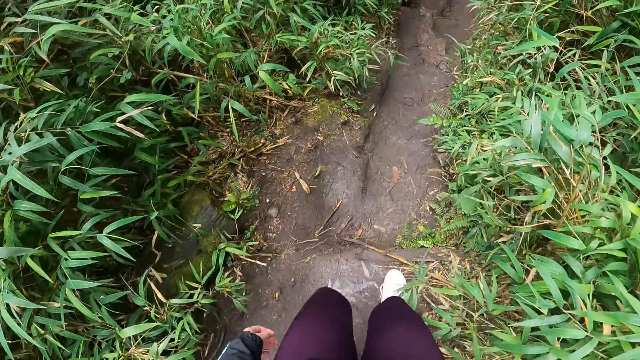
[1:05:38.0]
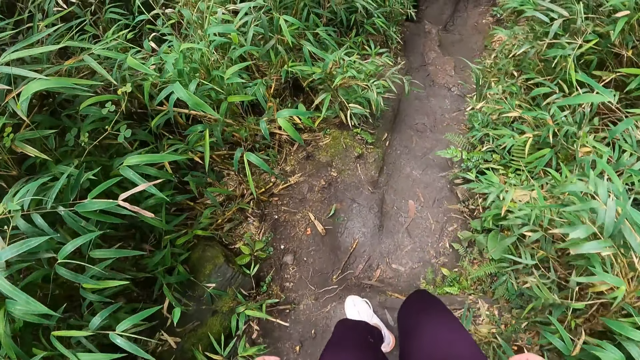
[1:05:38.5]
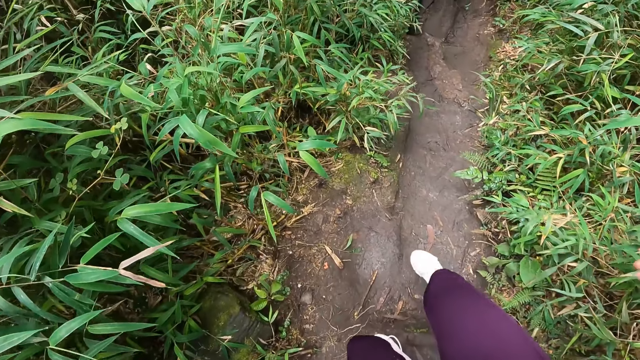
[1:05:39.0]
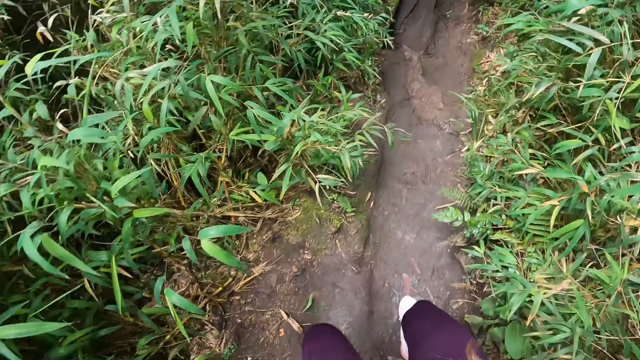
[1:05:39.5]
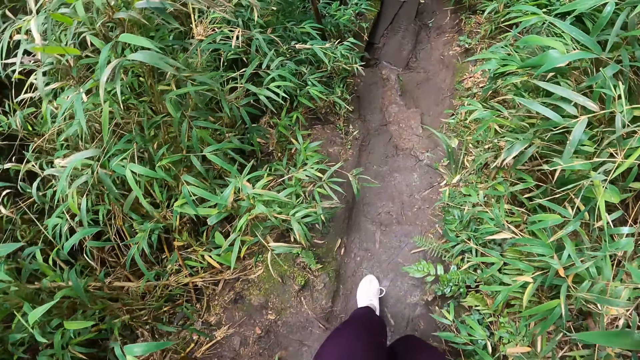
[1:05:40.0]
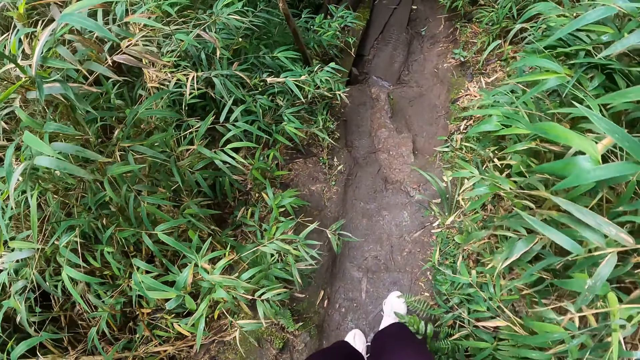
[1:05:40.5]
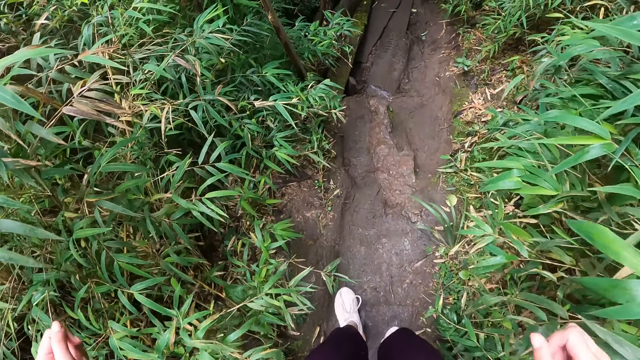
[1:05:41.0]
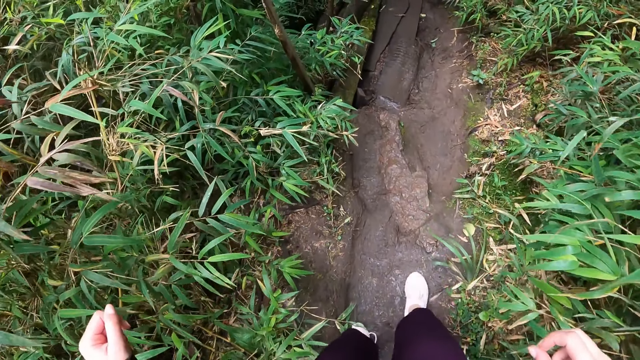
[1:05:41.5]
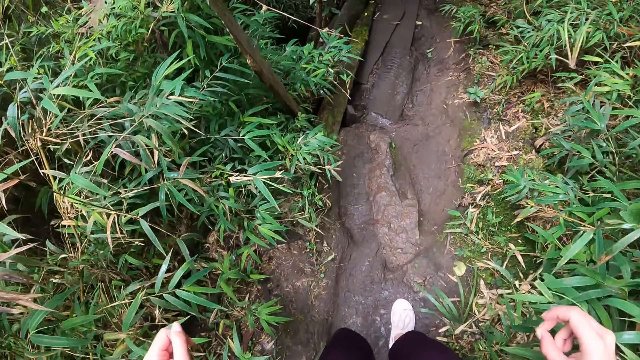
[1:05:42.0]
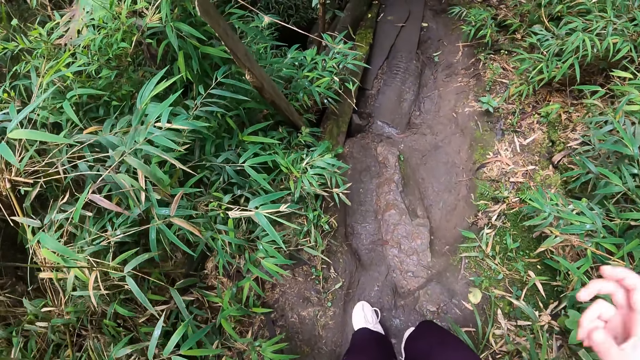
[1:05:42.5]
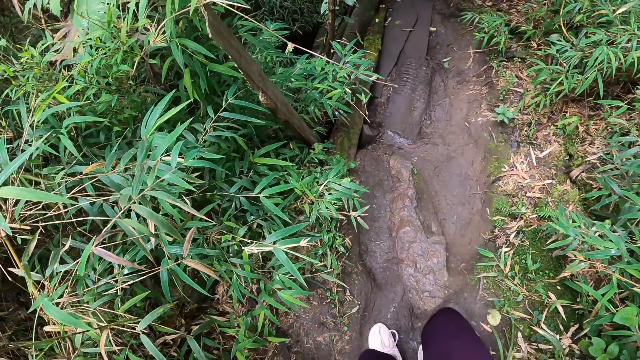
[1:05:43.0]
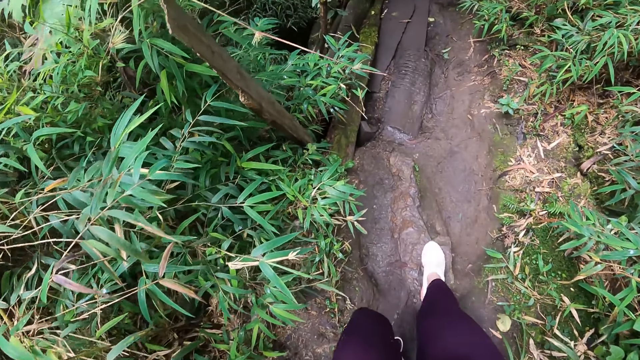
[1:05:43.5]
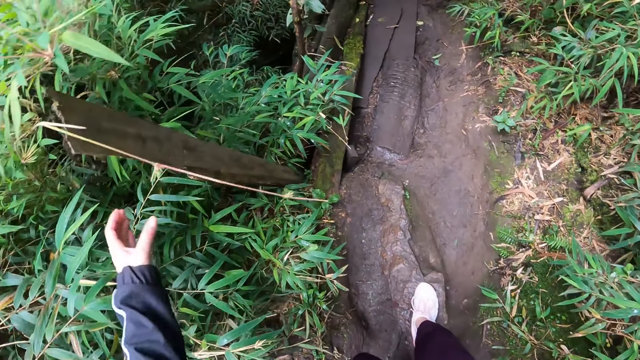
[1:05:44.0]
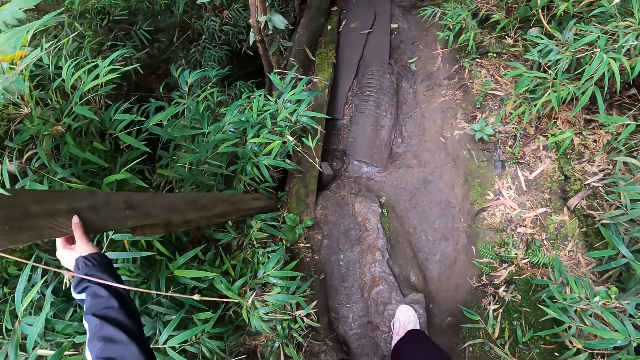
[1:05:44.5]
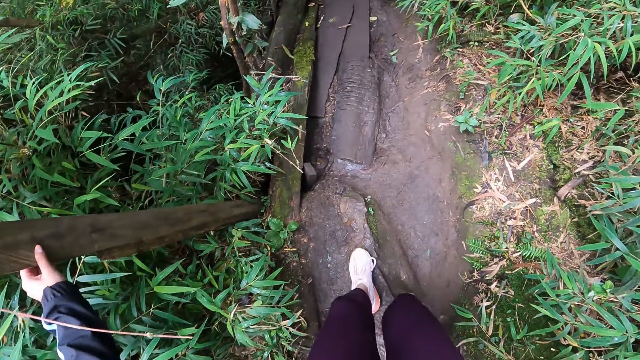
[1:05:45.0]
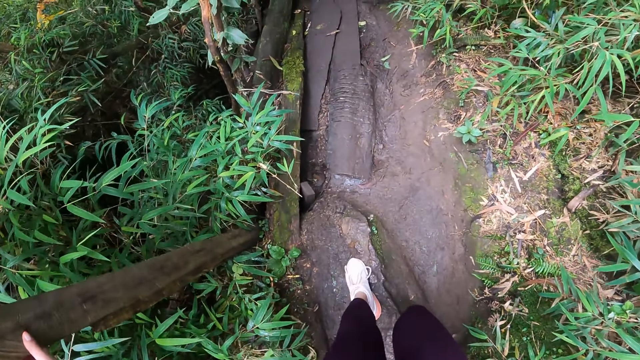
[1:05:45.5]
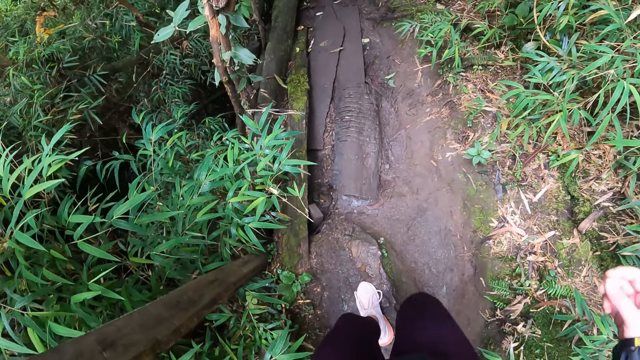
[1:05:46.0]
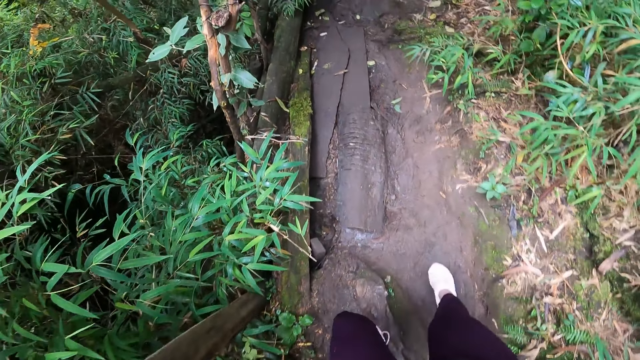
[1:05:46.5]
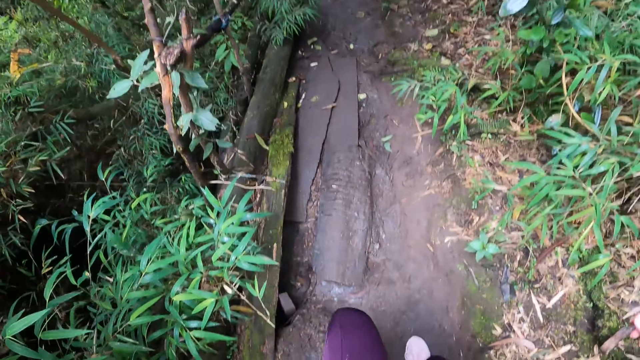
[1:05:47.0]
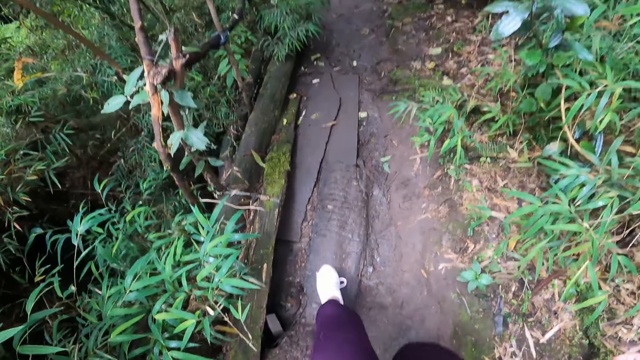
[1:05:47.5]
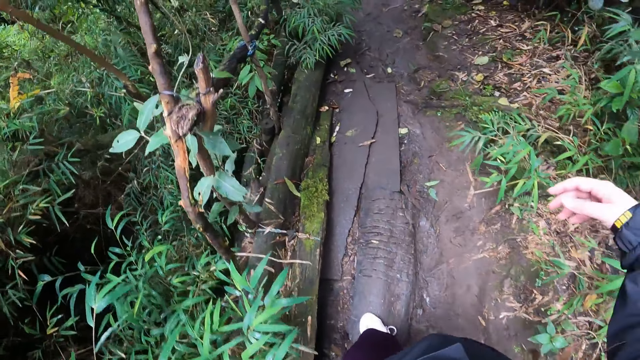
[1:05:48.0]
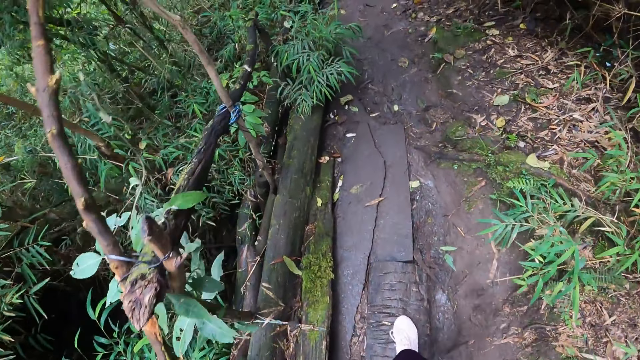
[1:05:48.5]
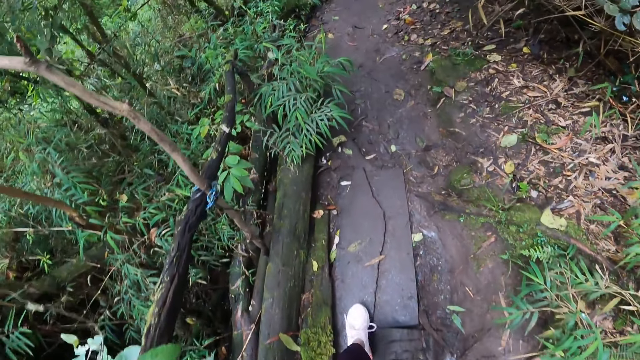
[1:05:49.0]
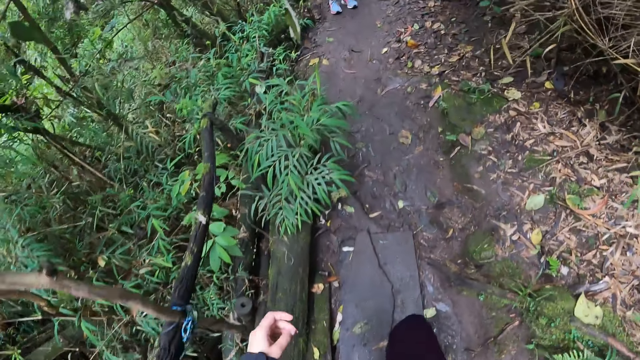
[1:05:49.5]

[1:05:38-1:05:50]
The camera wearer holds a stick with her left hand. She touches the wood.

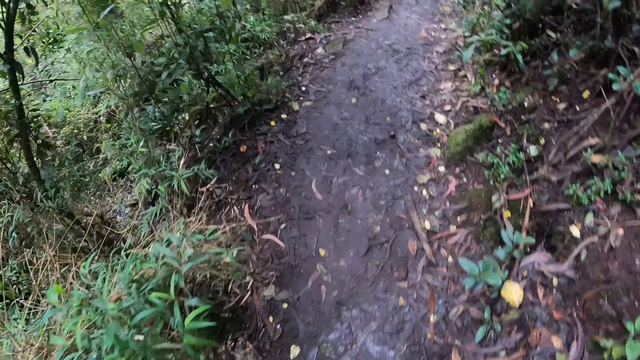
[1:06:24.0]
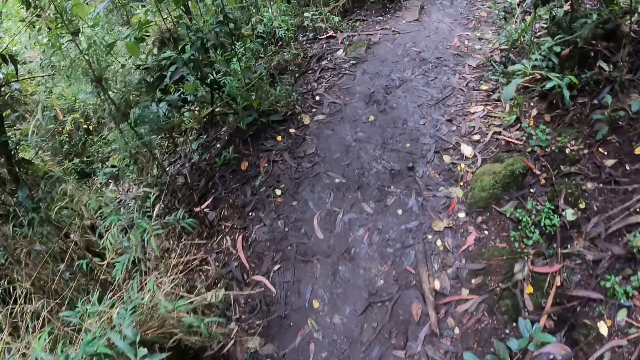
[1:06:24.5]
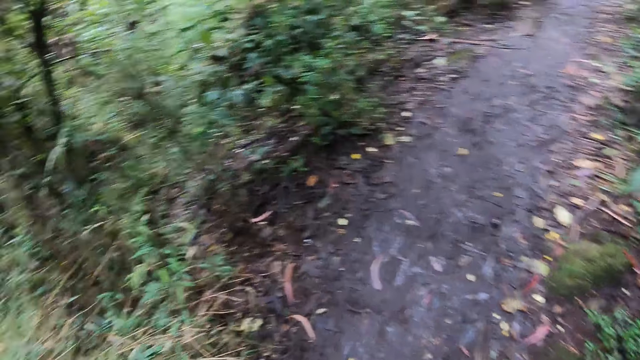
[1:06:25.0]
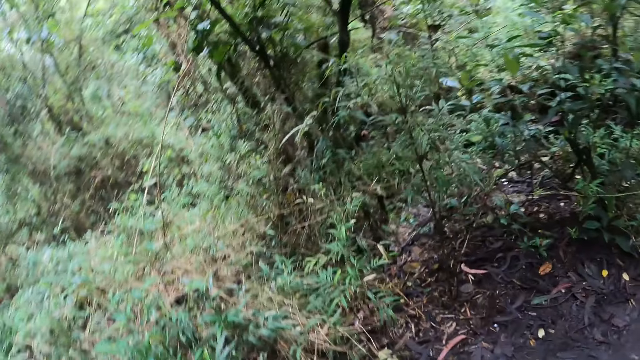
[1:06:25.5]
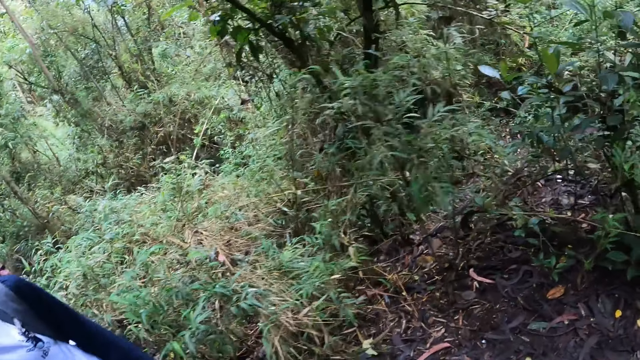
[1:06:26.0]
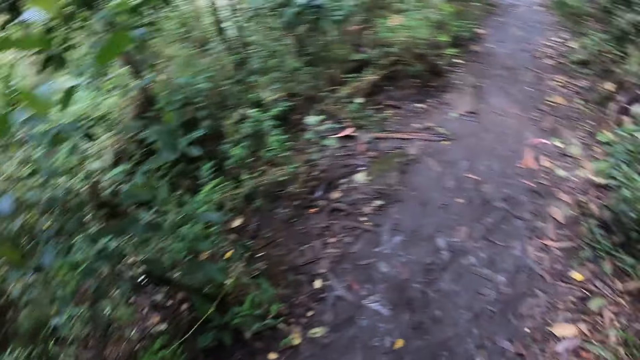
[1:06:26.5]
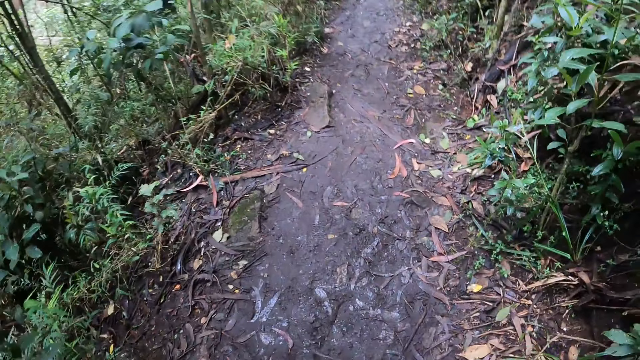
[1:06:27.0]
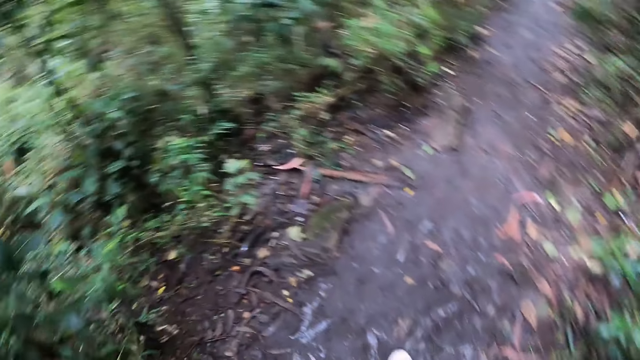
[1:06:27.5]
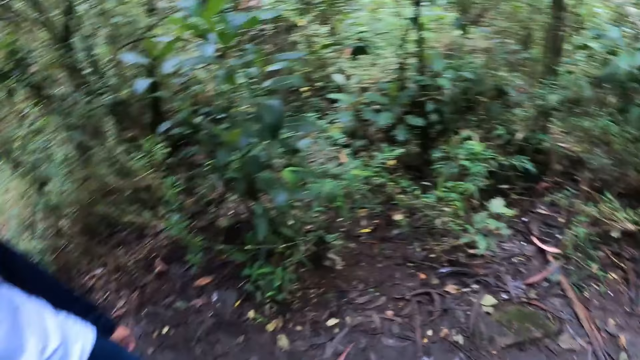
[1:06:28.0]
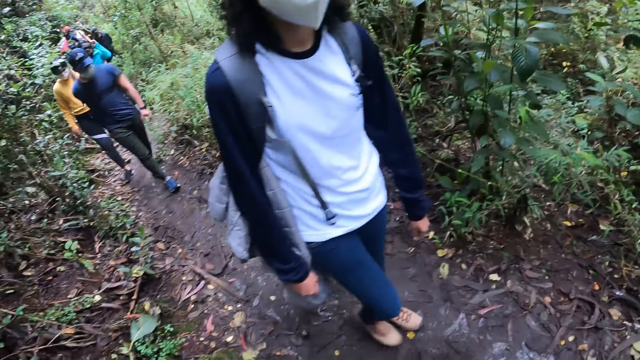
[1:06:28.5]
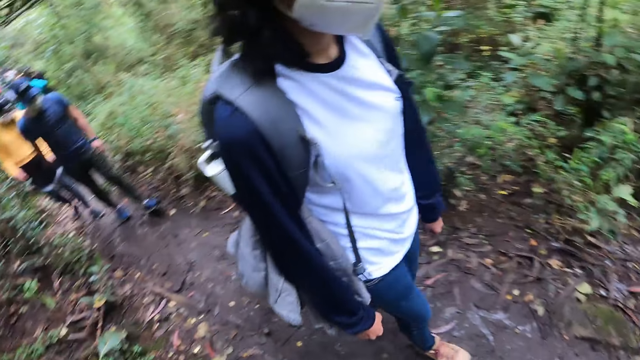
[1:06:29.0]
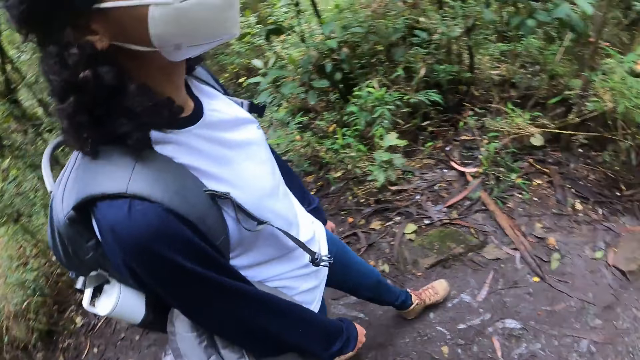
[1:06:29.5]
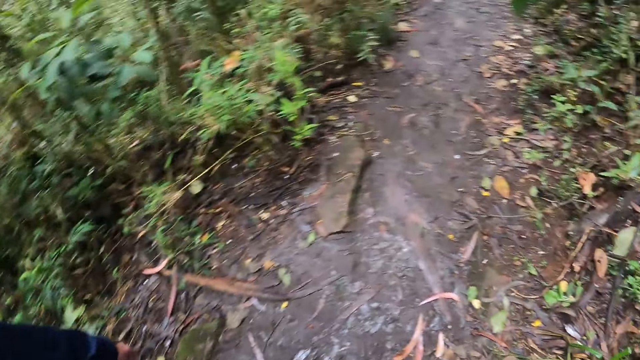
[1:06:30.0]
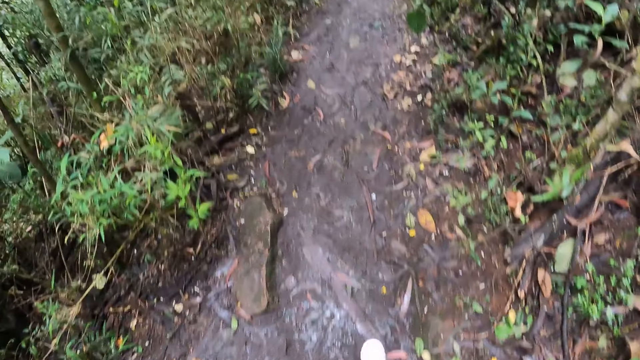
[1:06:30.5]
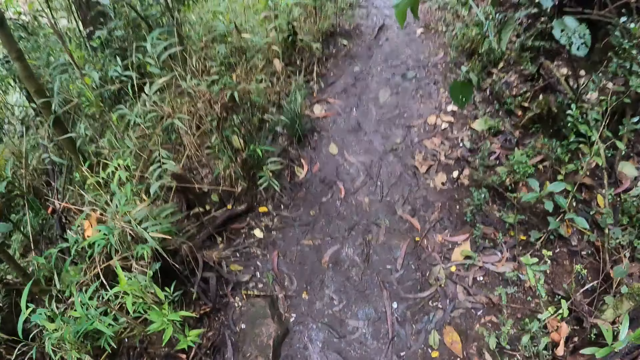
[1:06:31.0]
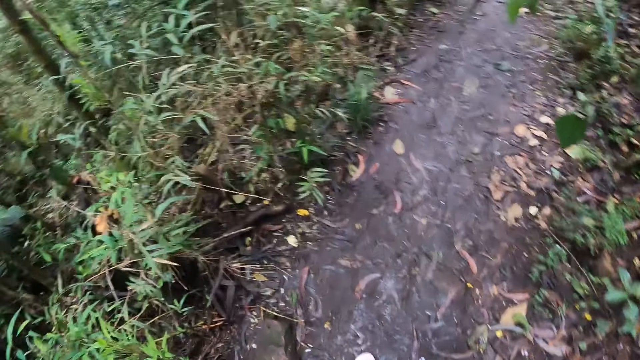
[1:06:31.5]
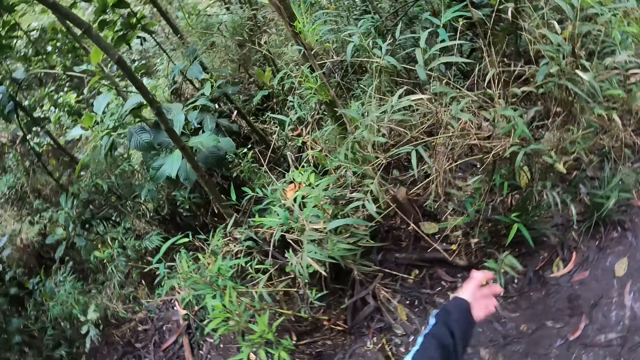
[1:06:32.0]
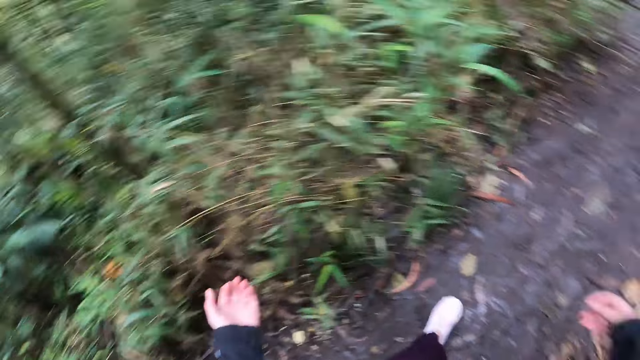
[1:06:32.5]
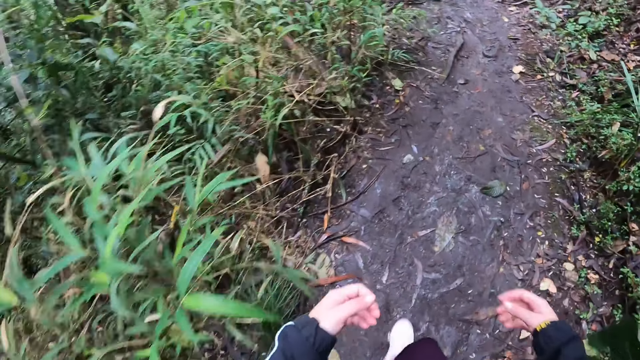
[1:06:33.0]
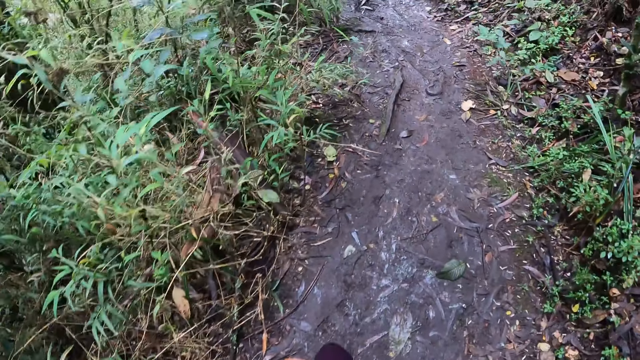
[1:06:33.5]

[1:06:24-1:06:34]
The camera wearer looks around. They interact with the woman.
